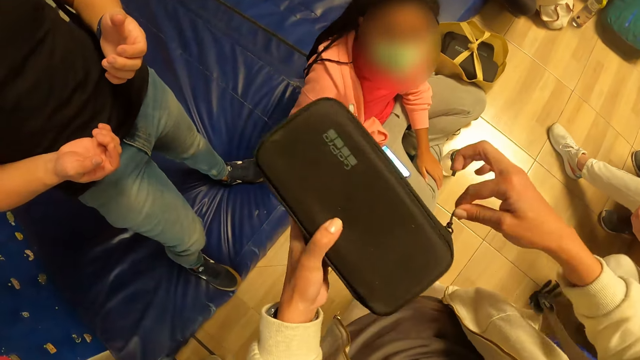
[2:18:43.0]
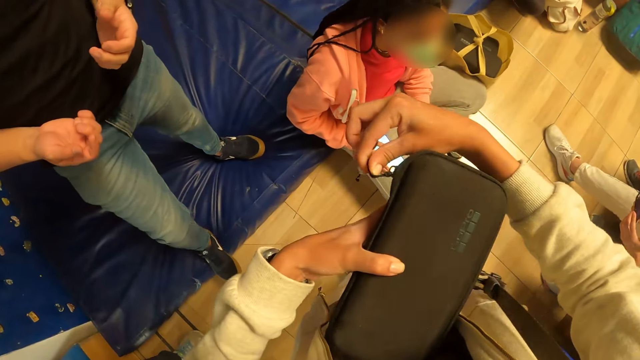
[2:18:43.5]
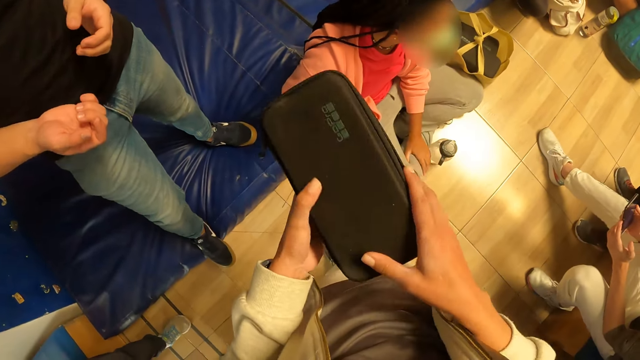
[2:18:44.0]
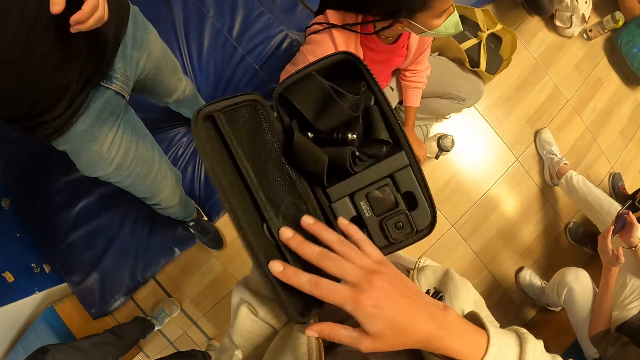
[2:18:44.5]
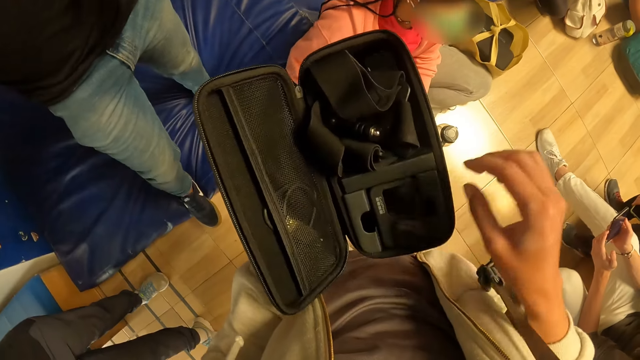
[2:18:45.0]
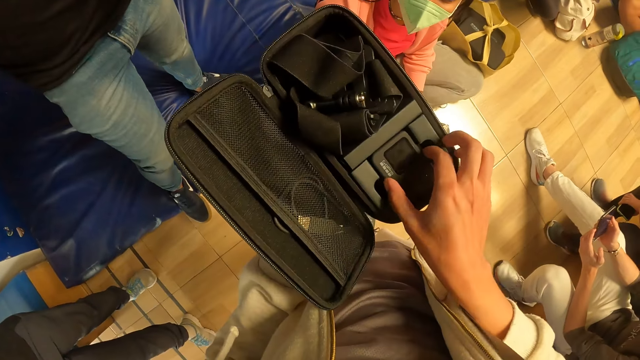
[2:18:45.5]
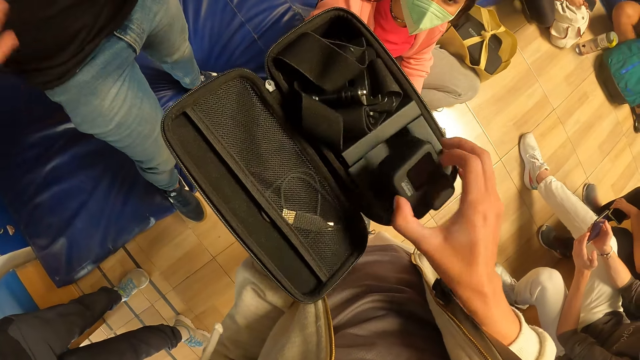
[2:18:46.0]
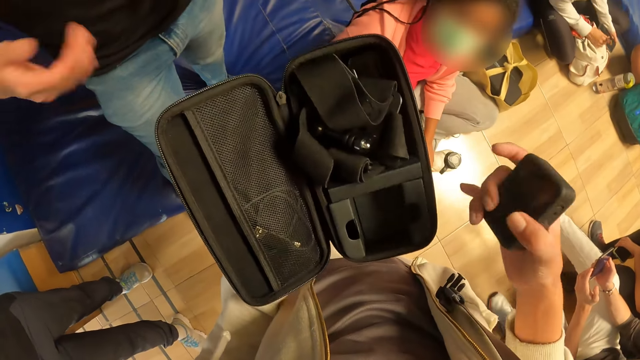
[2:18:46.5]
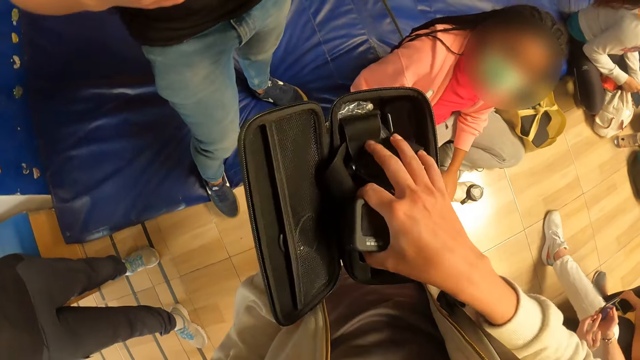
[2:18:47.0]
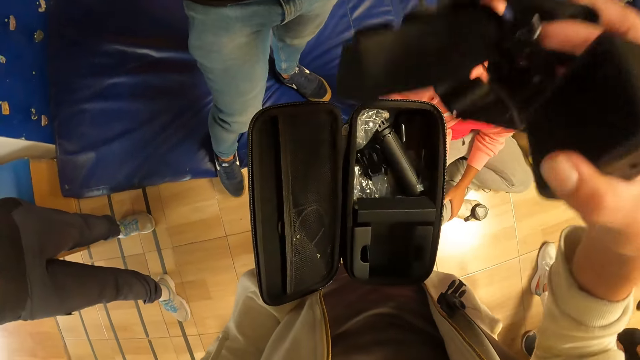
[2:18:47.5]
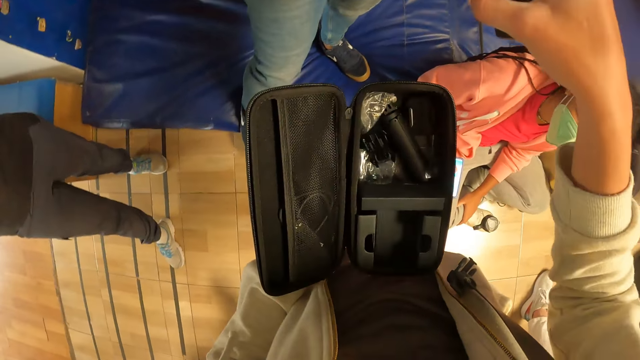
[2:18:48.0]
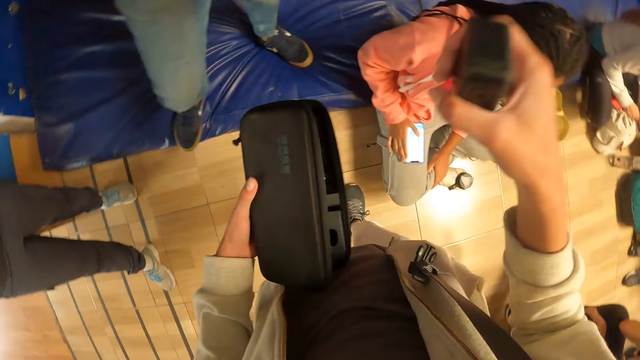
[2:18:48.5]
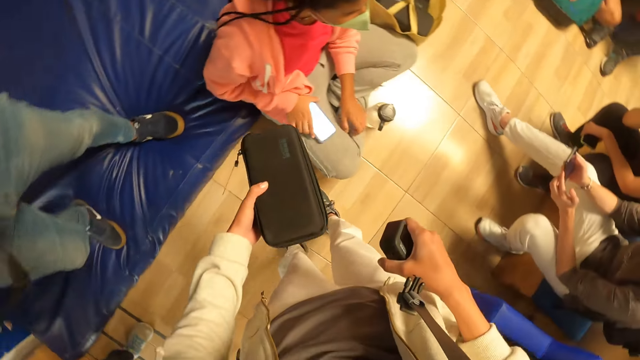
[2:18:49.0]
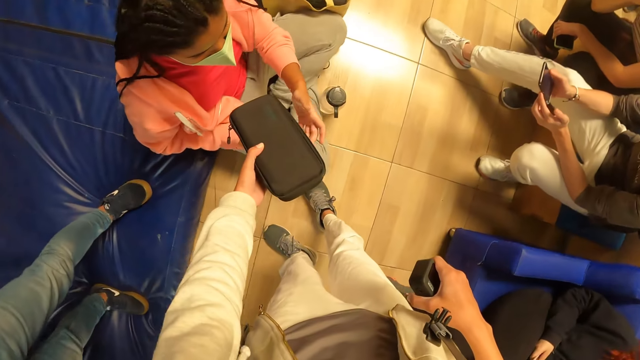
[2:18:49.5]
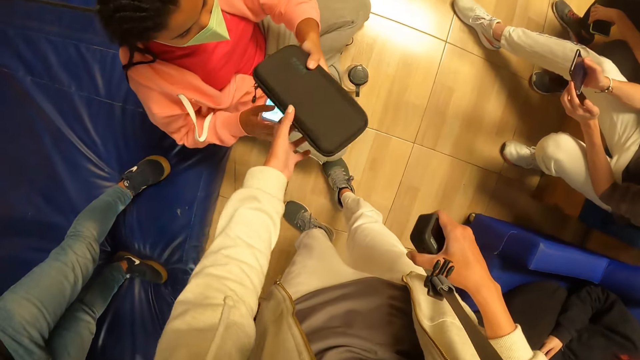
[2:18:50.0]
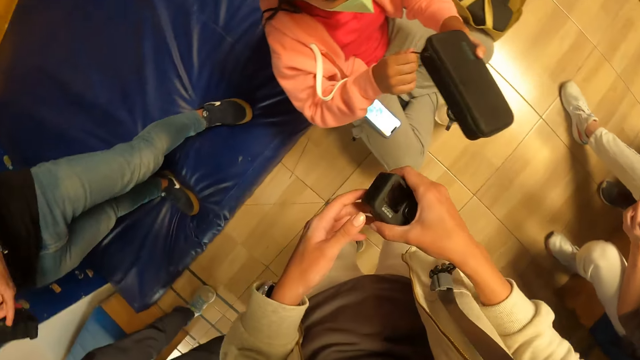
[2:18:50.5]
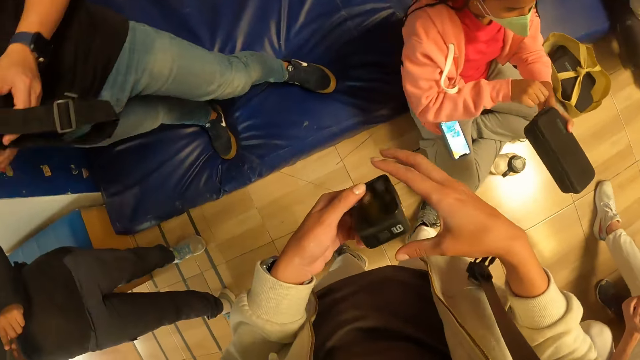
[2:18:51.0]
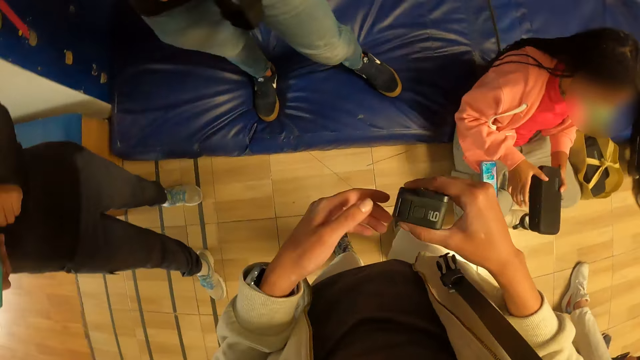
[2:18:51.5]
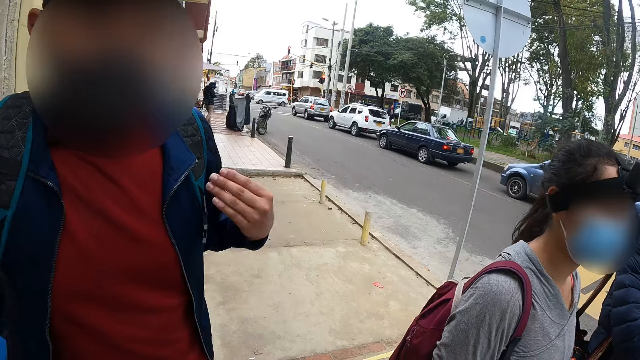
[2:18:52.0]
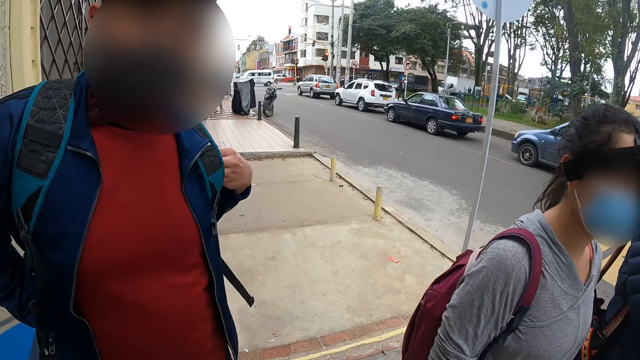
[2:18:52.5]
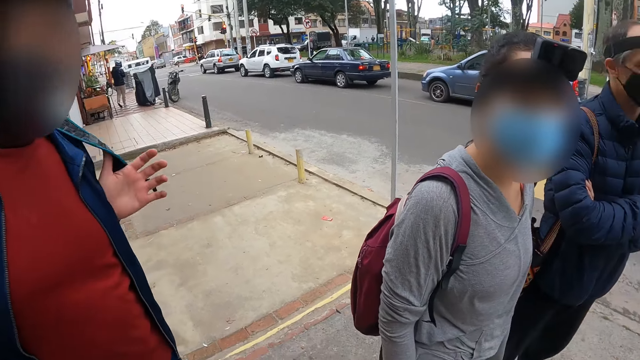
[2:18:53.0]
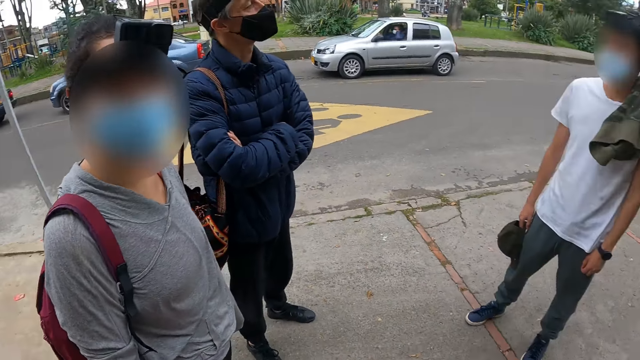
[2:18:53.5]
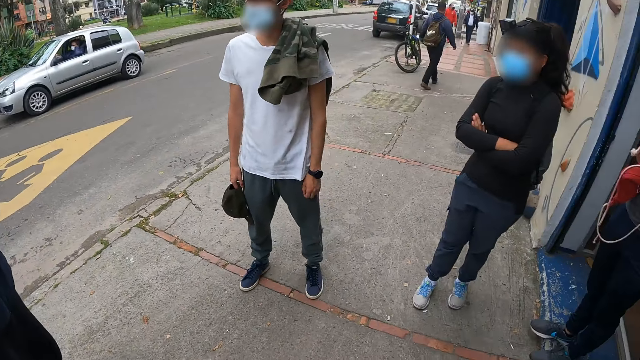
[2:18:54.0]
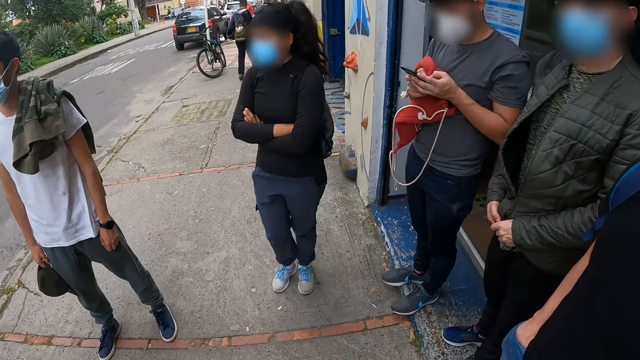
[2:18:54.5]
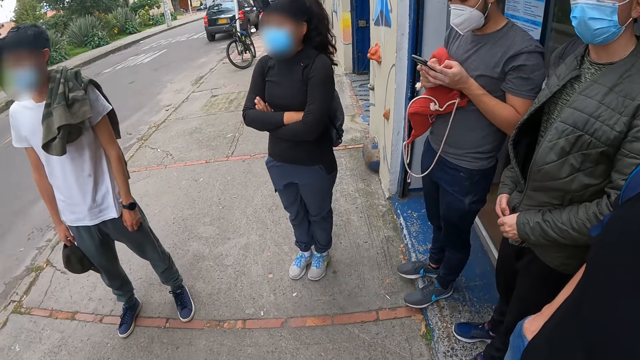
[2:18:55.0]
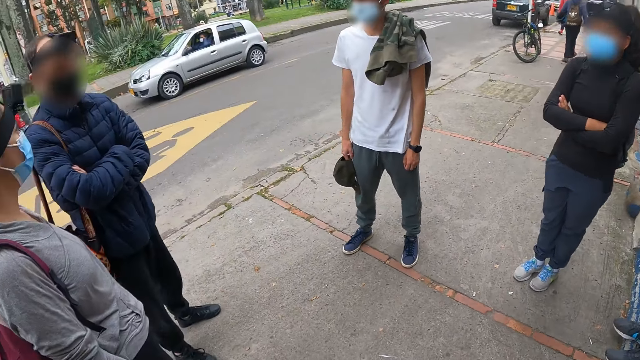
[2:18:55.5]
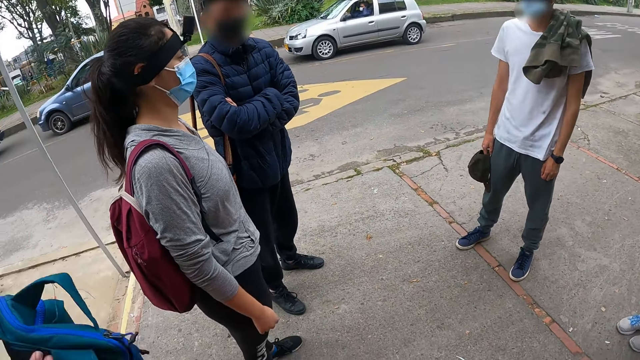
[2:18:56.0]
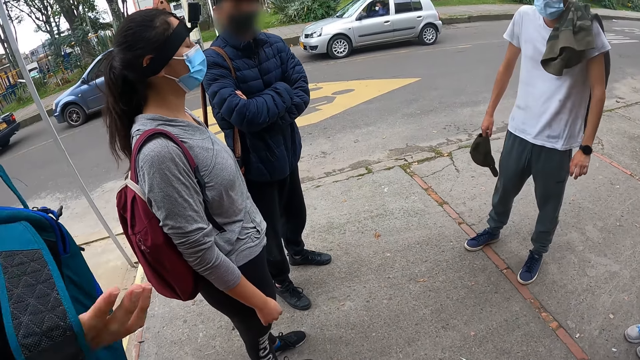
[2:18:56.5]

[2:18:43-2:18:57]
The camera wearer opens the purse in her left hand with her right hand. She removes a camera from the purse in her left hand with her right hand. She removes a camera strap from the purse in her left hand with her right hand. A woman collects the purse in the camera wearer's left hand with her left hand. The woman holds the purse with her hands. The camera wearer interacts with men and women. She looks around.

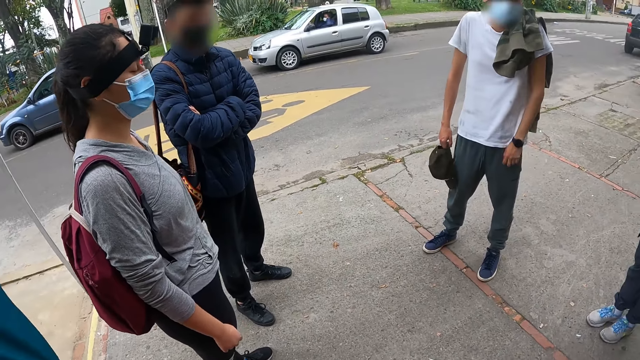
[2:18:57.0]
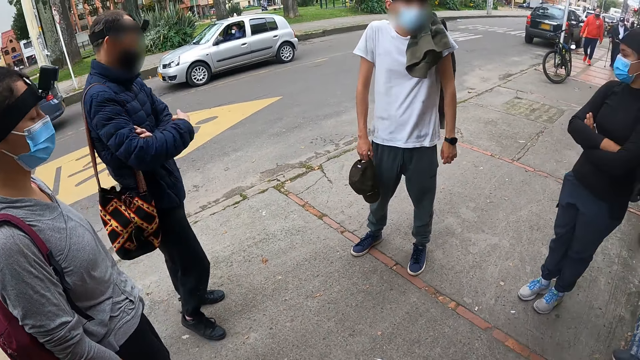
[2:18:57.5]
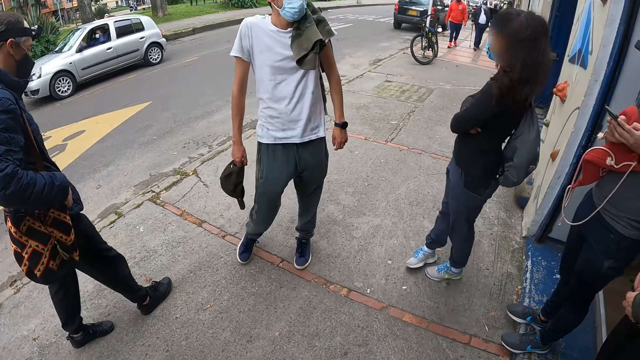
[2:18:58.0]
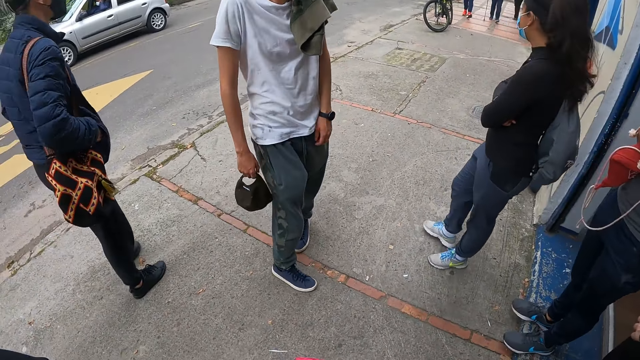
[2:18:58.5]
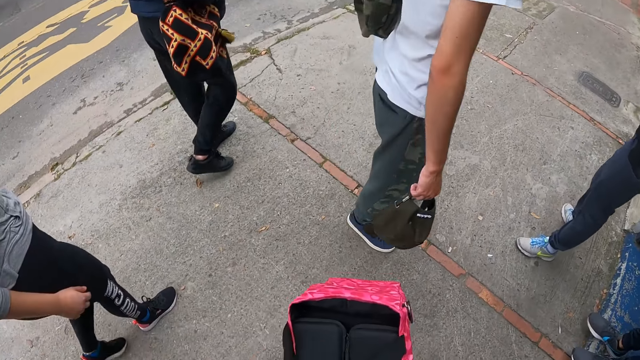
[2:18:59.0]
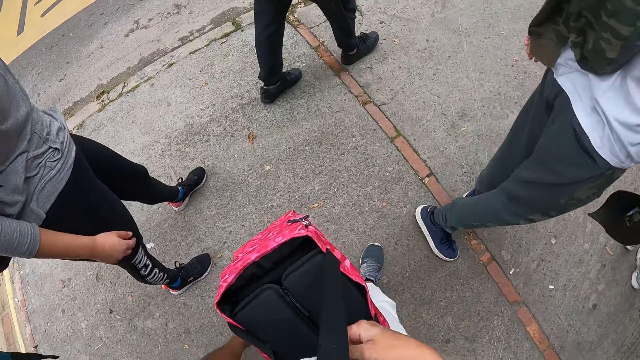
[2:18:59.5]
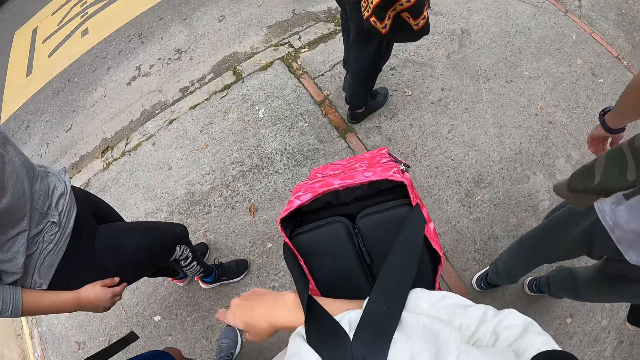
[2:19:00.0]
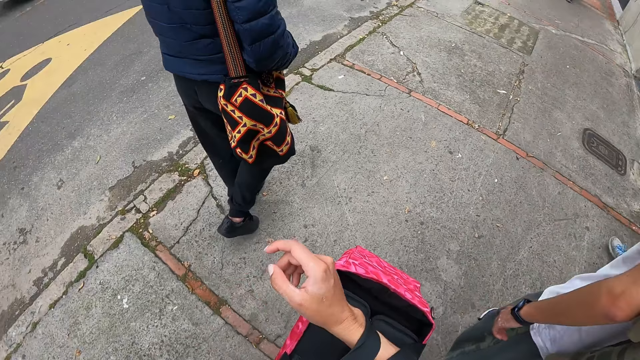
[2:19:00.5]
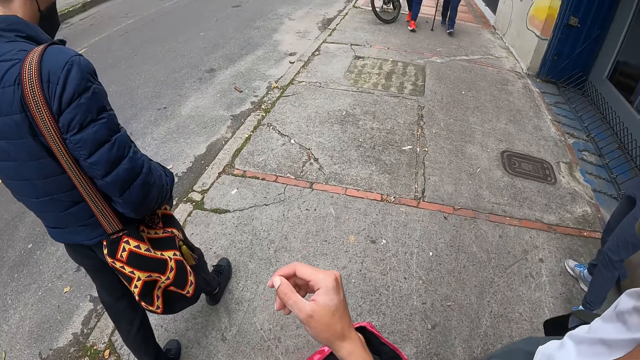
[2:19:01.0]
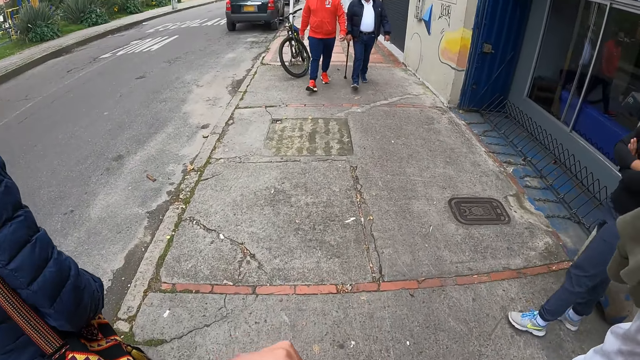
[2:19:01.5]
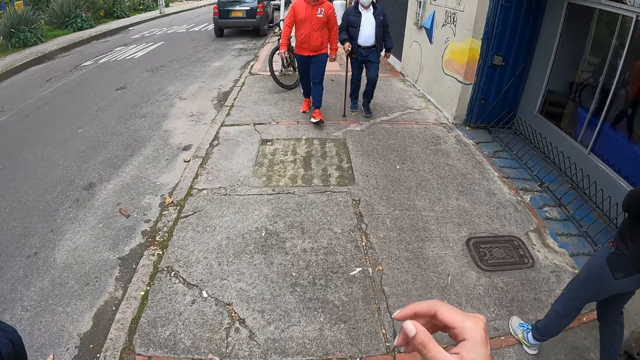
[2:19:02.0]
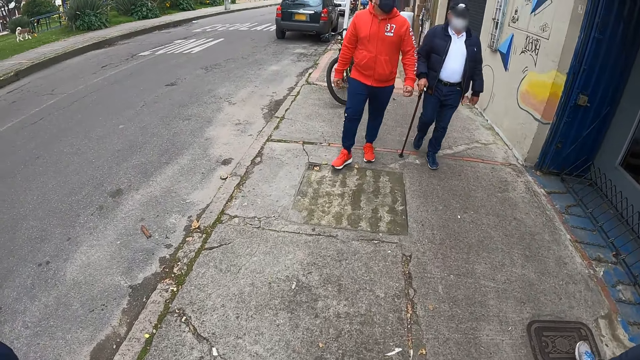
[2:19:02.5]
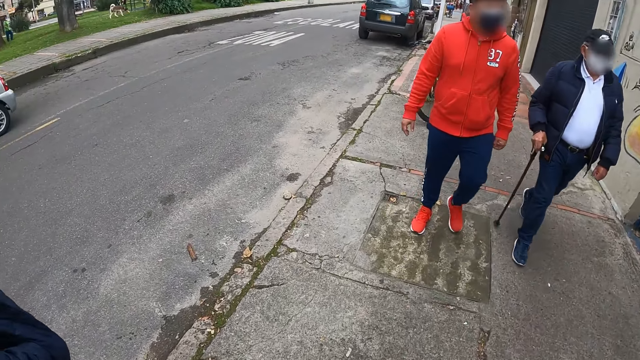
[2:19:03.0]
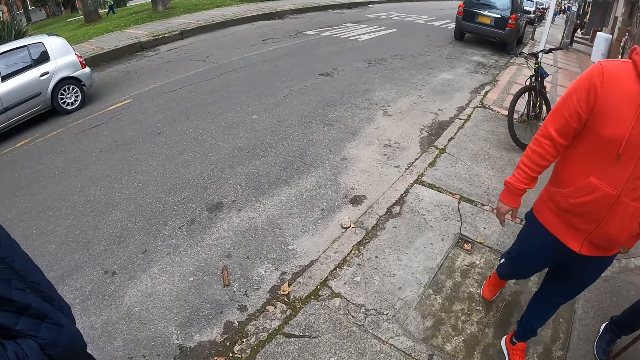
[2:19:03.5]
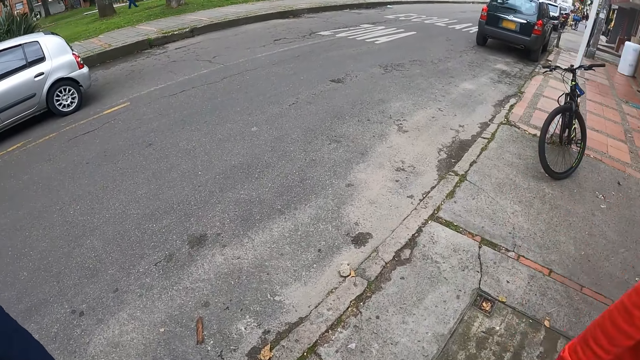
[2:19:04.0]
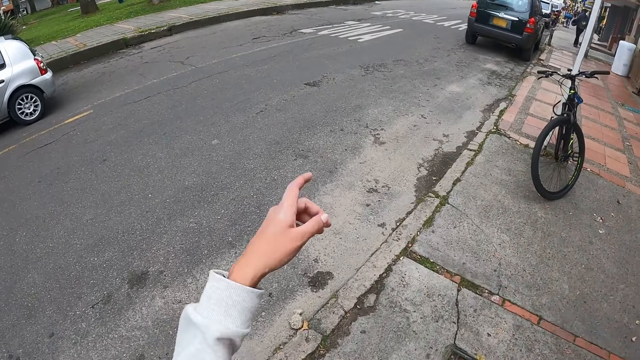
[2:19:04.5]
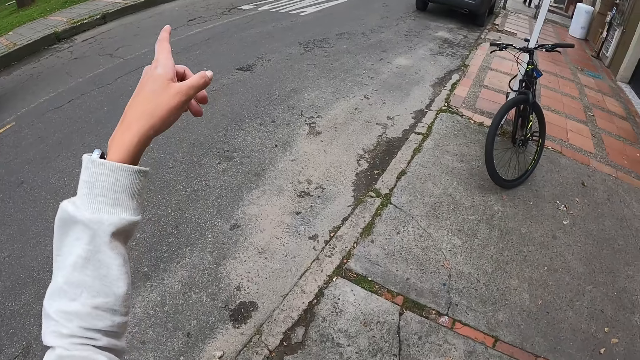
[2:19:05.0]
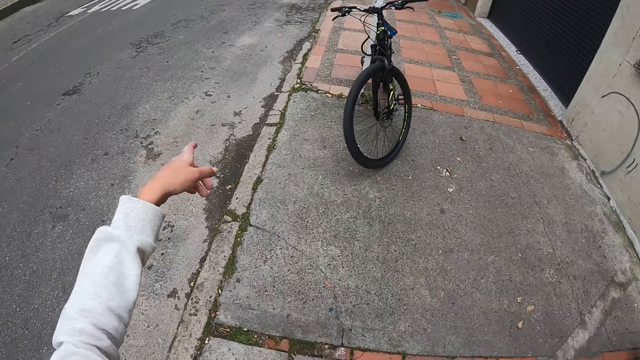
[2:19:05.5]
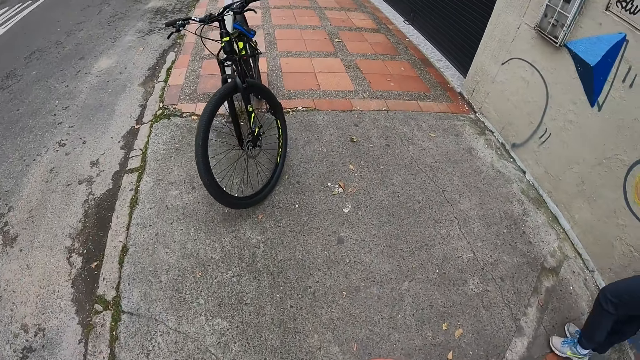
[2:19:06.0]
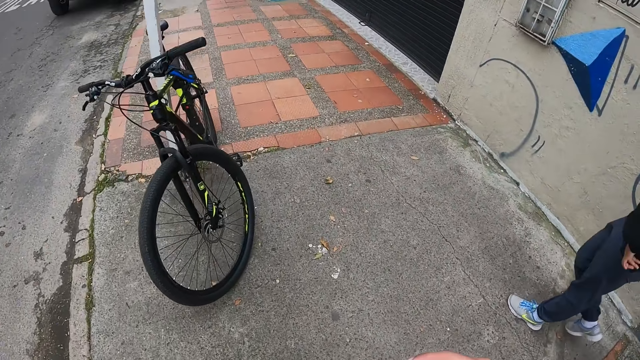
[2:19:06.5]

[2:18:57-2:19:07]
The camera wearer passes the bag from her left hand to her right hand. She carries the bag. She walks along a walkway. She points a finger.
